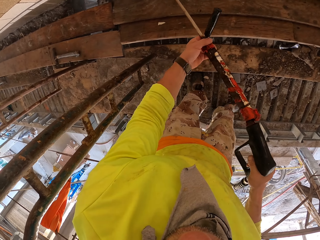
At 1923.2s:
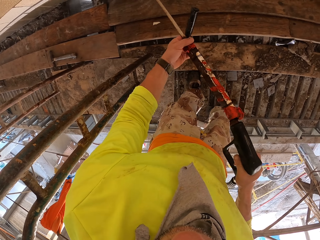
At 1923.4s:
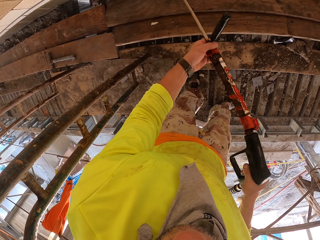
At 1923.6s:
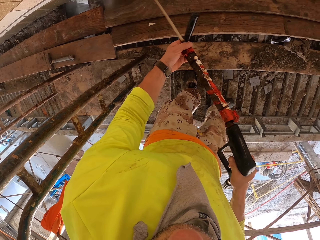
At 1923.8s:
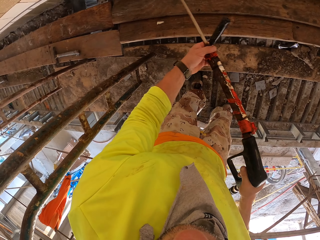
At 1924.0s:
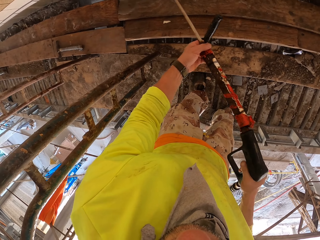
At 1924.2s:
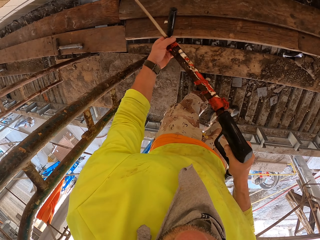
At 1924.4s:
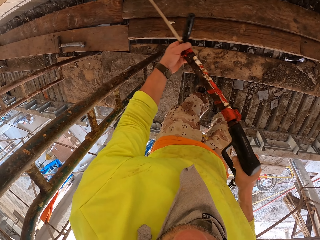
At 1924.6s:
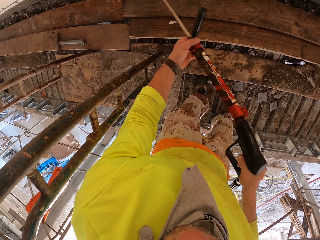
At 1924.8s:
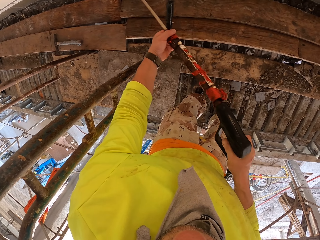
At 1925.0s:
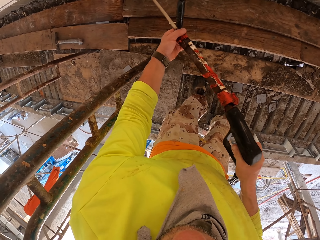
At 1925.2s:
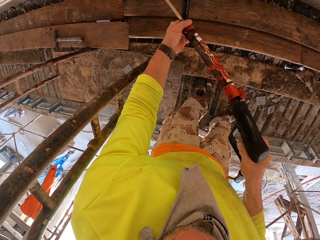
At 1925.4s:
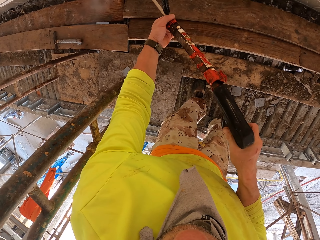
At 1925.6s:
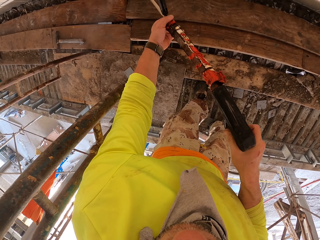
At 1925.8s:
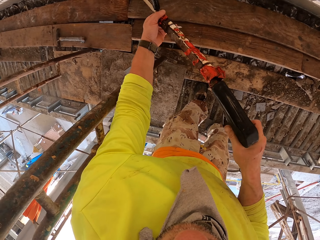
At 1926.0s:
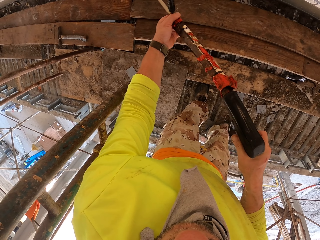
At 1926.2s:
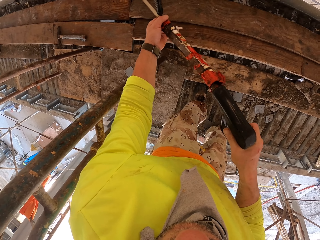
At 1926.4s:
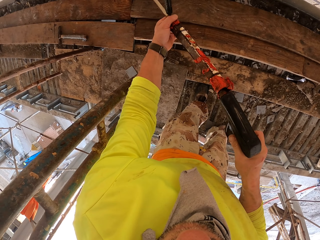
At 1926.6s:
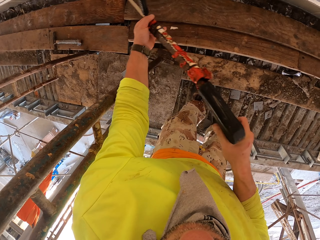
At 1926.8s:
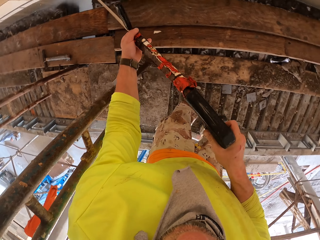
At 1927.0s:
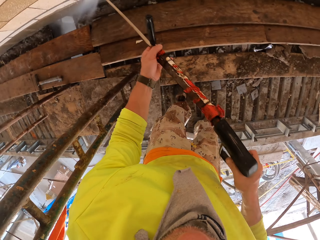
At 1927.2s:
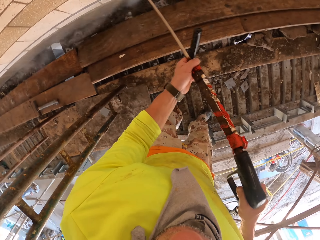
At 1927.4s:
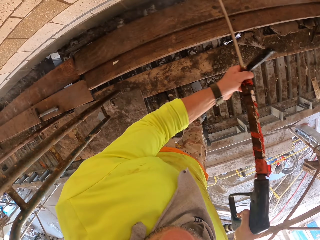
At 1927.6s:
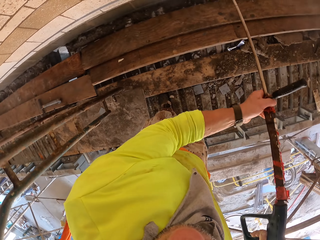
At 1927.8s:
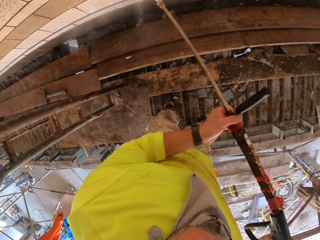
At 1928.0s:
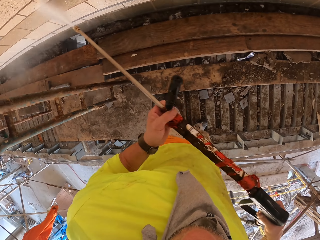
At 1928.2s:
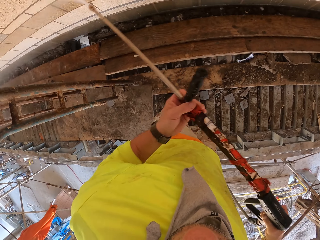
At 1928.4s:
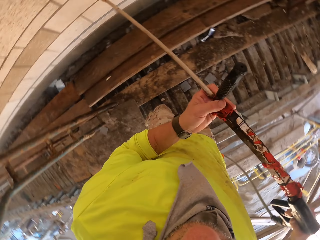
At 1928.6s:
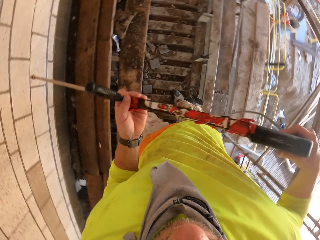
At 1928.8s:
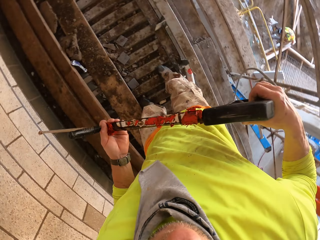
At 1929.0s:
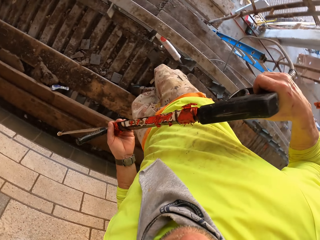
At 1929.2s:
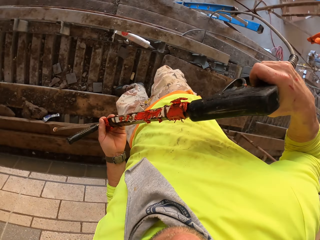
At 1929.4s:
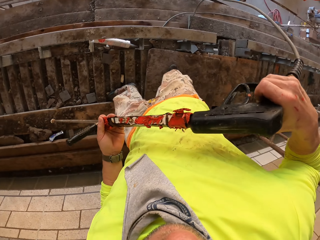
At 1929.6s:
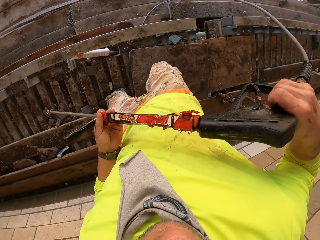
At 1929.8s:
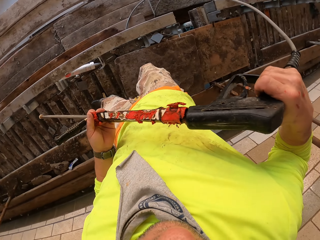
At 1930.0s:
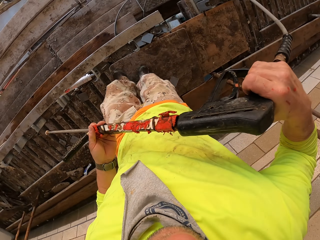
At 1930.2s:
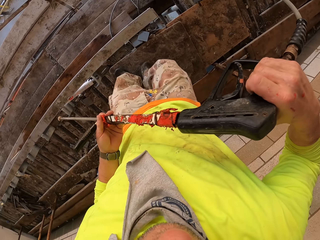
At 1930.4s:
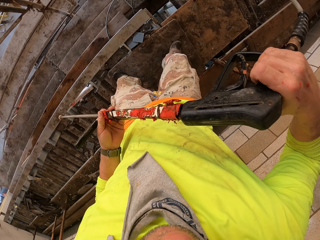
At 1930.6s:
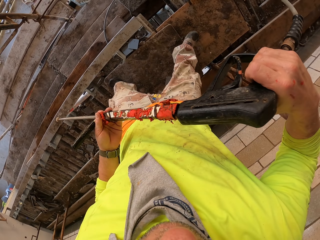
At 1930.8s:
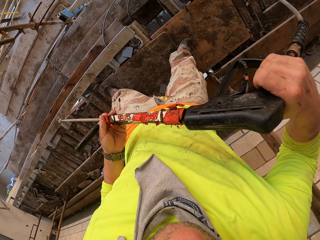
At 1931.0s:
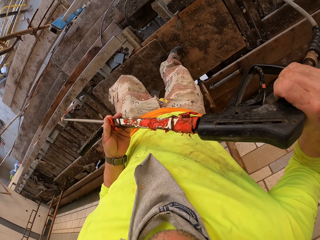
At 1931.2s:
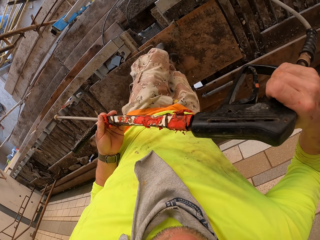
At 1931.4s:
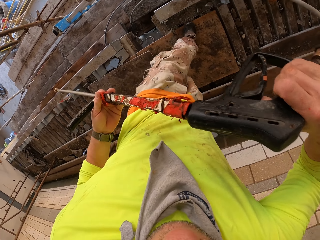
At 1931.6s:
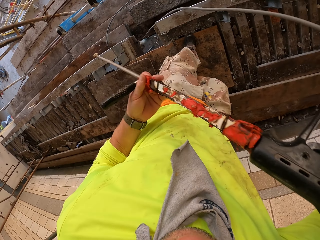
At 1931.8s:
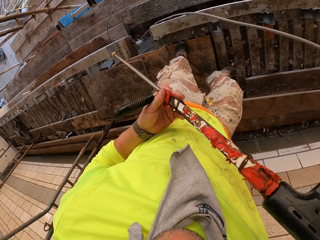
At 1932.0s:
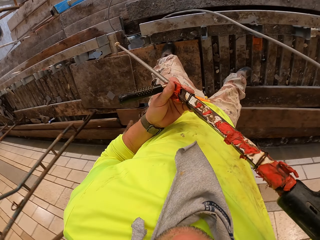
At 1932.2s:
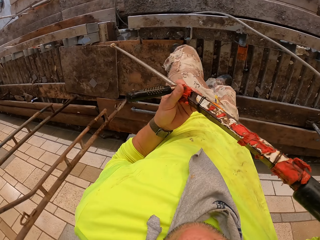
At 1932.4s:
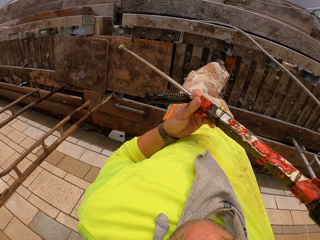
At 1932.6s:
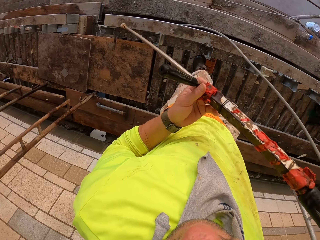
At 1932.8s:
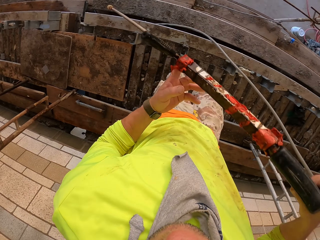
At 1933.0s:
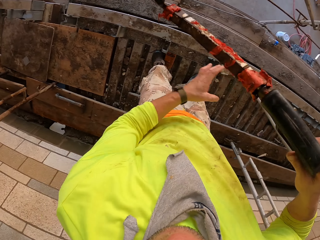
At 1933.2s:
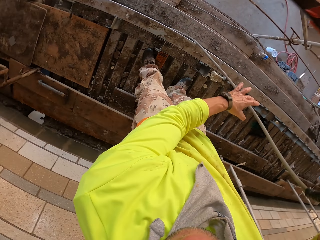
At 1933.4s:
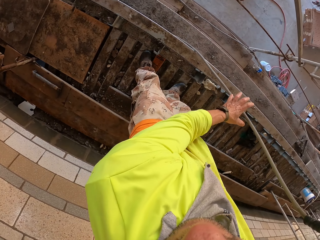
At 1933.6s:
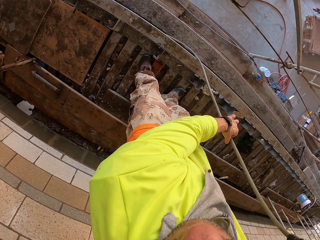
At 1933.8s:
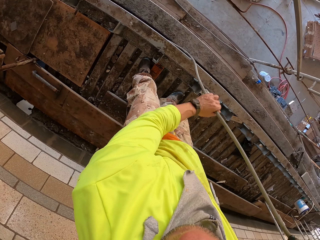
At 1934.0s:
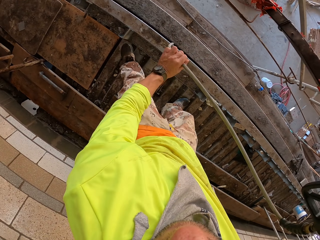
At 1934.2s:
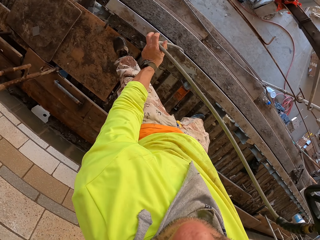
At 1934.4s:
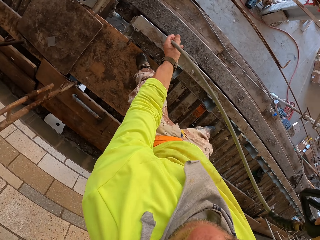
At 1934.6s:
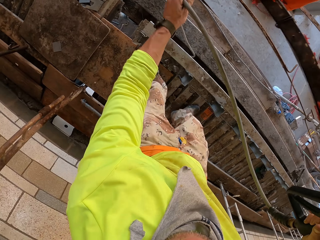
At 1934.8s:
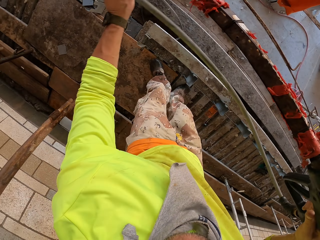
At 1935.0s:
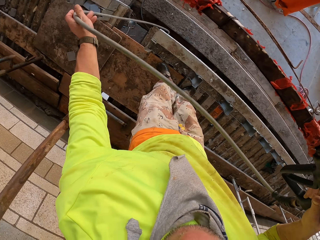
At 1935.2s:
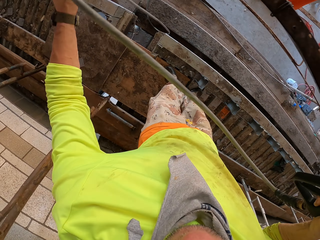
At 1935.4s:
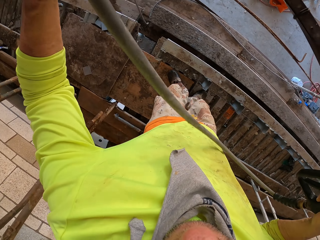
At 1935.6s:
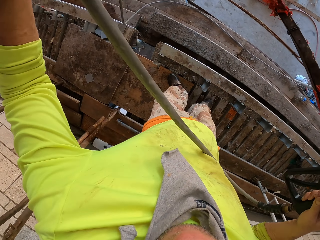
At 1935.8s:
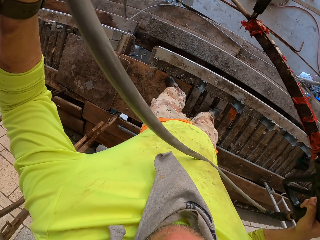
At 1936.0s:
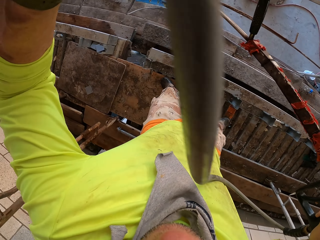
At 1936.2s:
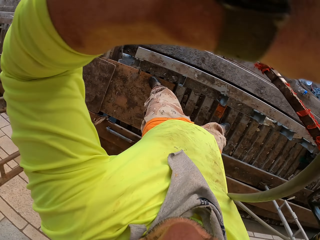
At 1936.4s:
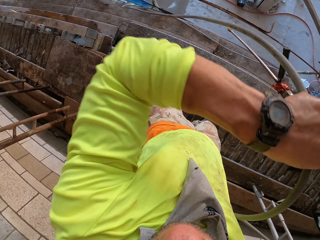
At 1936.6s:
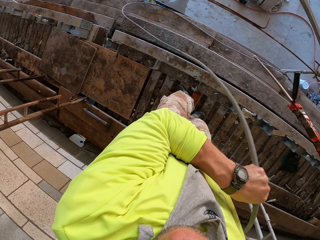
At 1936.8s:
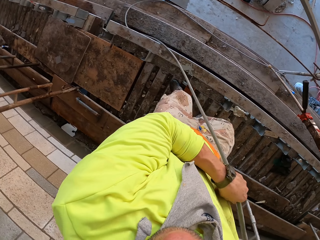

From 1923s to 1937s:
The camera wearer turns around. They hold a Loctite PL3. They walk around. They hold a cable. They pull the pipe.

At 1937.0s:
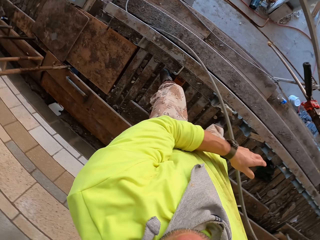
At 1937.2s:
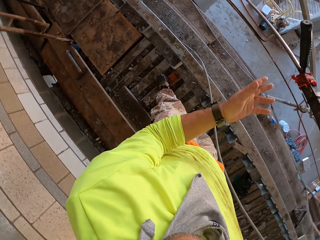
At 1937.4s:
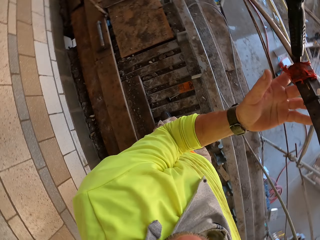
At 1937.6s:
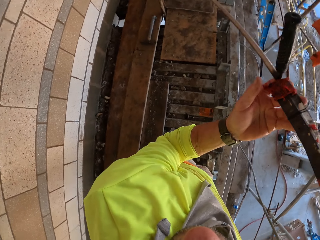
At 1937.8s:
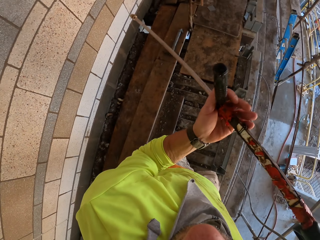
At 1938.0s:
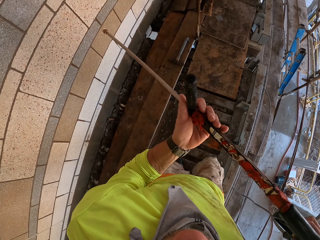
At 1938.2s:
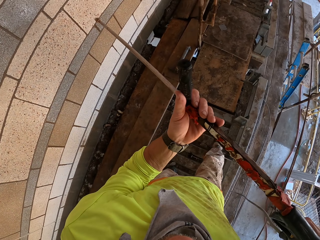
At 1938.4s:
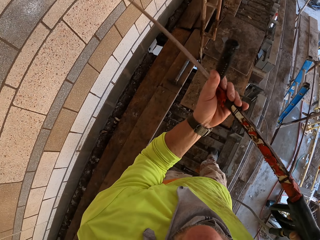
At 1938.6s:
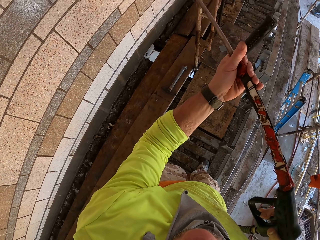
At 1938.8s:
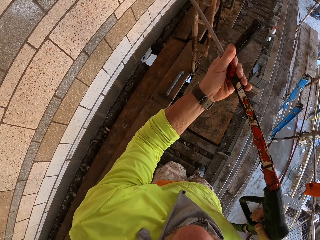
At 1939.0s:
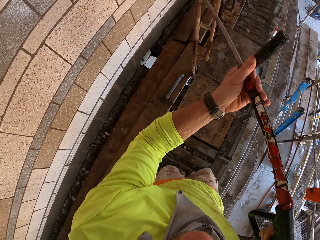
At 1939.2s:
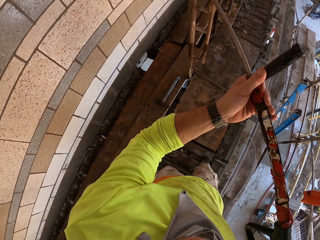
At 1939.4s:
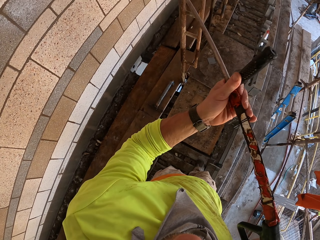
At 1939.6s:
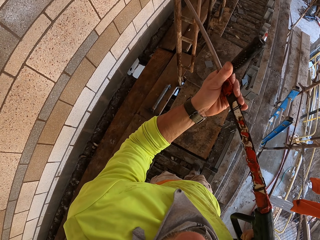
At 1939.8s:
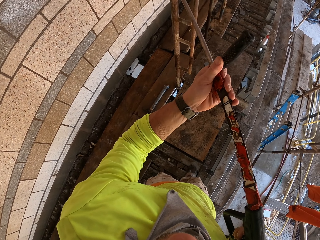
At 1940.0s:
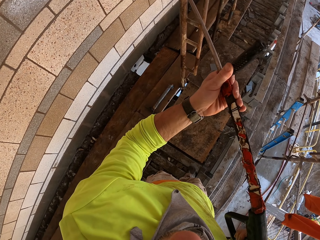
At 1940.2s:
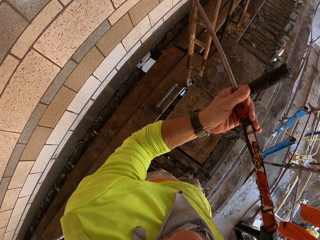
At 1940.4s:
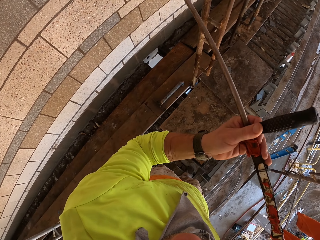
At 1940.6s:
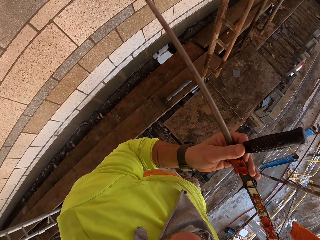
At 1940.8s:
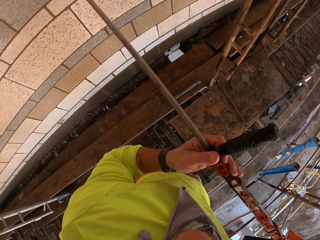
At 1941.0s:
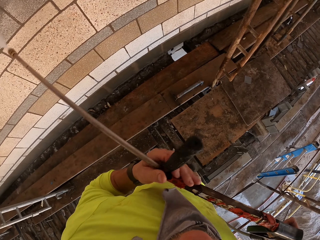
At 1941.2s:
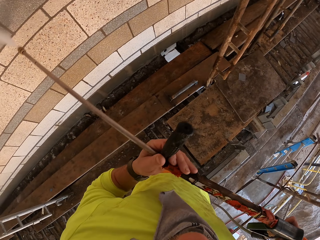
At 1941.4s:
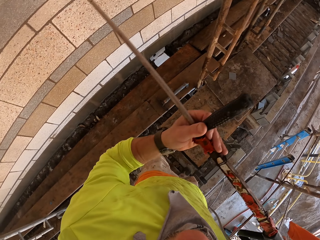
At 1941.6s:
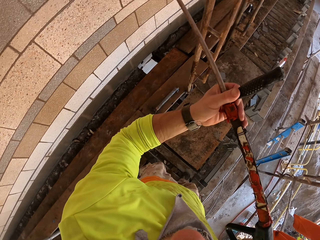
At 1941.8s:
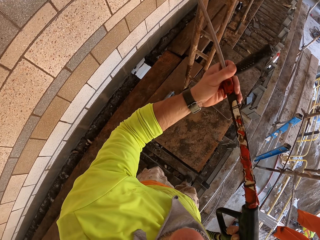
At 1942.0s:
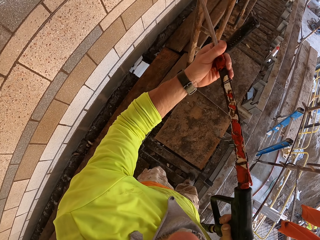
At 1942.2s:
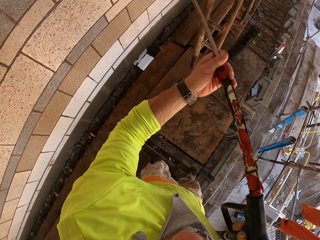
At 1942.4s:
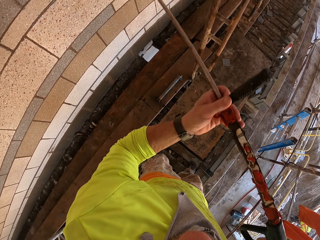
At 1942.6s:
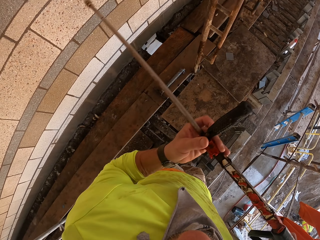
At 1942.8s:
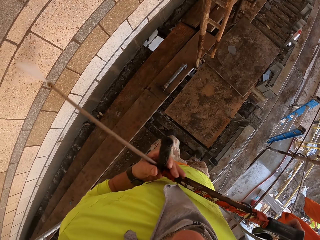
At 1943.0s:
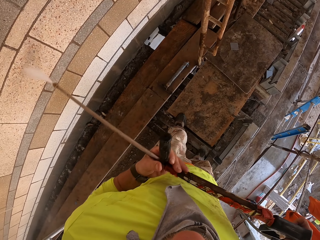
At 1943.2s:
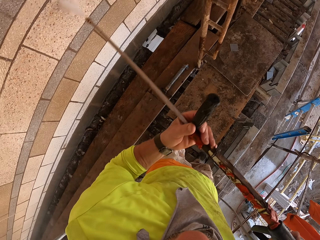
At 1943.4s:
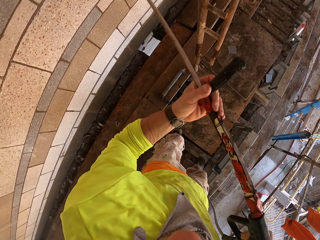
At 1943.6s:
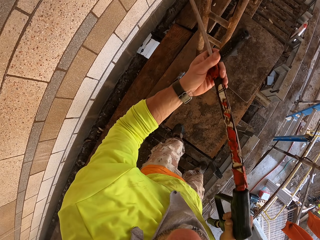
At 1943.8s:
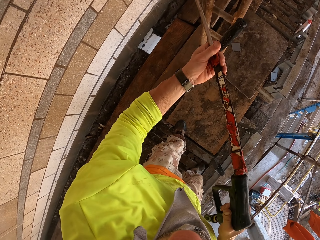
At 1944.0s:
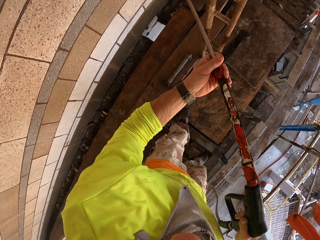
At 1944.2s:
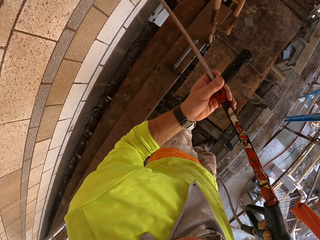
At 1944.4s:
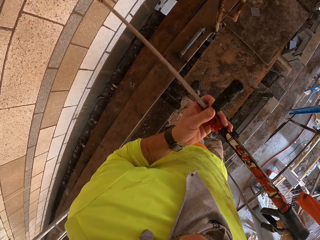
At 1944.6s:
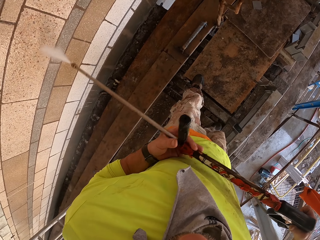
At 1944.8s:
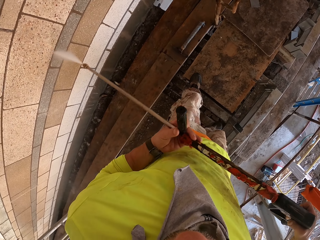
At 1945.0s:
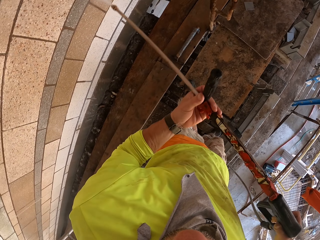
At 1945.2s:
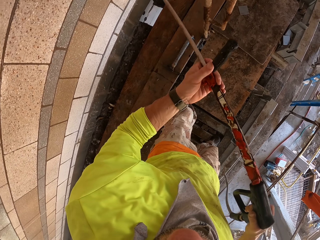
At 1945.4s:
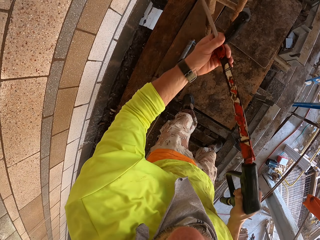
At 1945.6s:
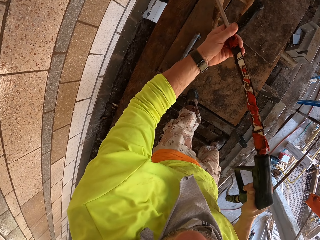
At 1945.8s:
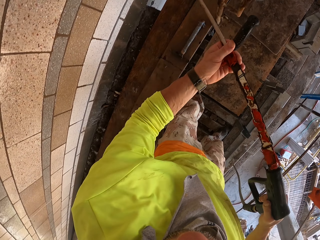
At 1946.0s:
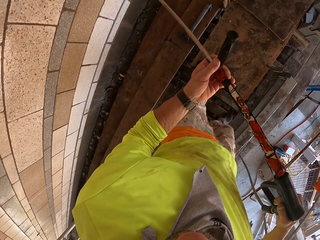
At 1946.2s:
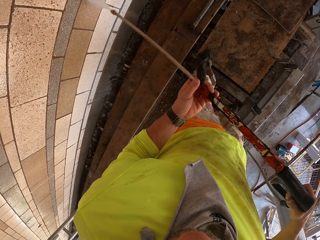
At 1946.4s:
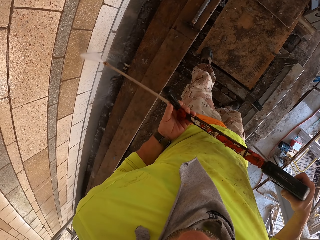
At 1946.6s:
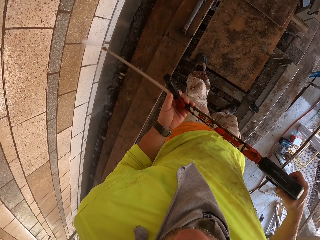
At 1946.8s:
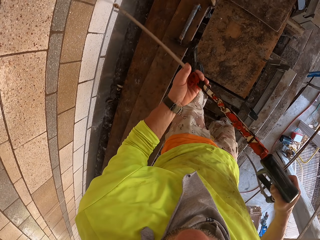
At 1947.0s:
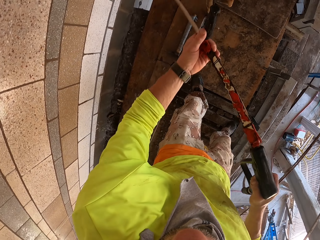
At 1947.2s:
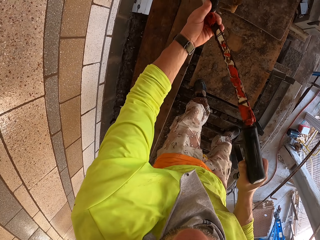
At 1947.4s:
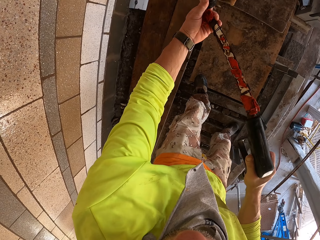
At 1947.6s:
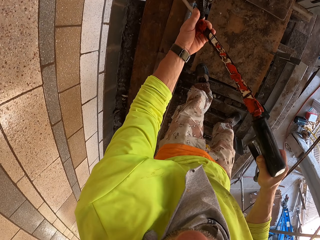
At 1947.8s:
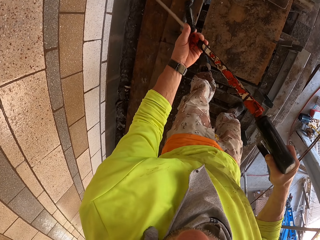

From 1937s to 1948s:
The camera wearer holds a Loctite PL3. They spray the wall with the Loctite PL3.
